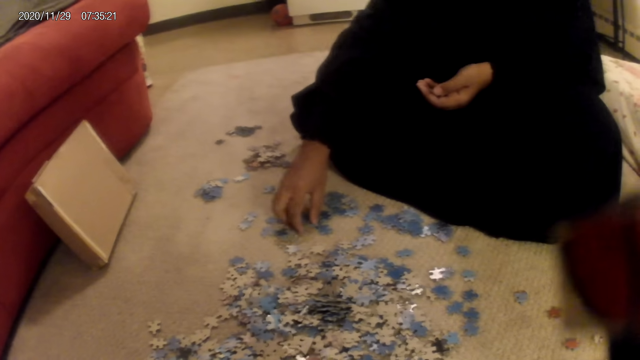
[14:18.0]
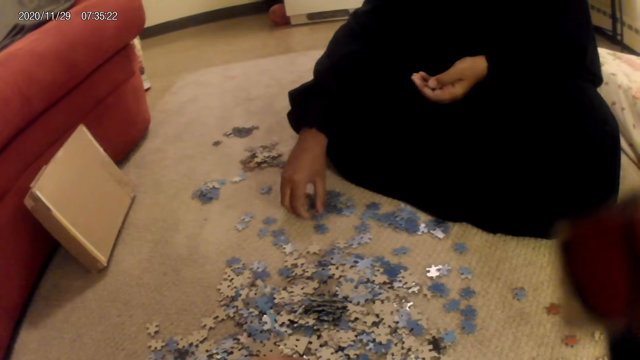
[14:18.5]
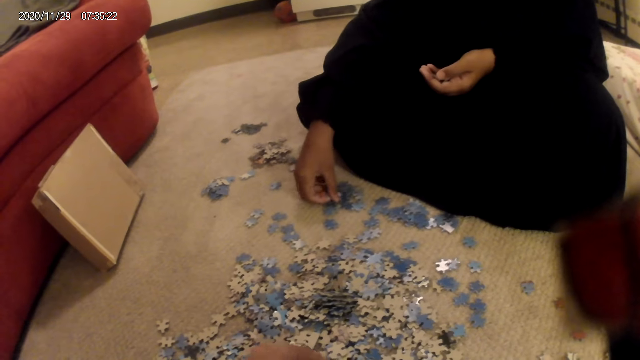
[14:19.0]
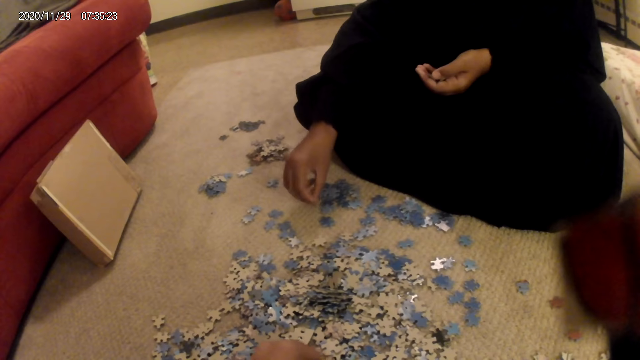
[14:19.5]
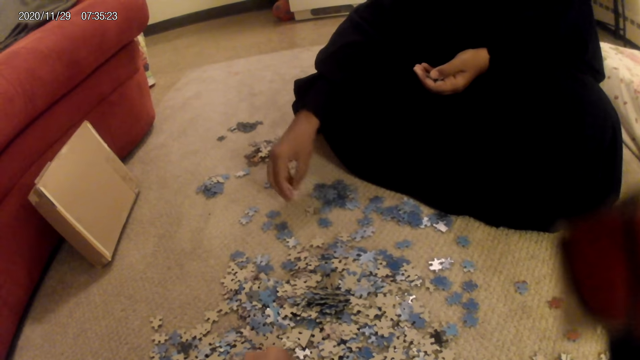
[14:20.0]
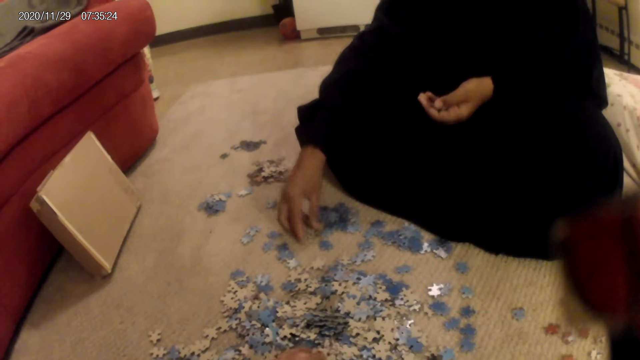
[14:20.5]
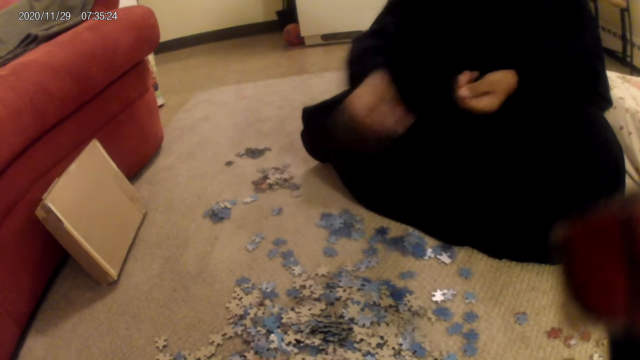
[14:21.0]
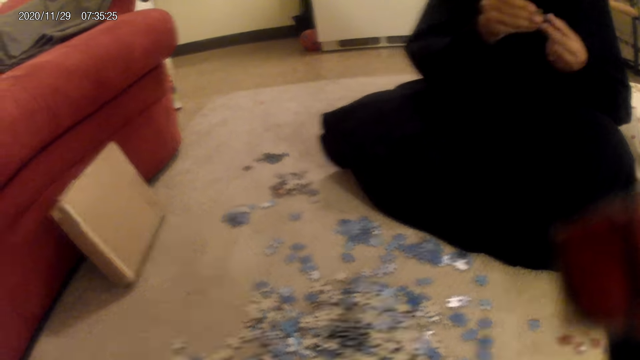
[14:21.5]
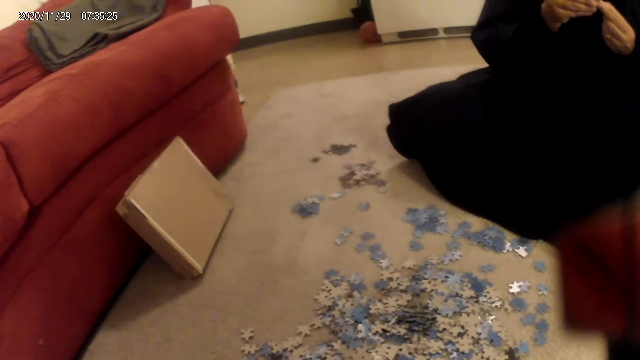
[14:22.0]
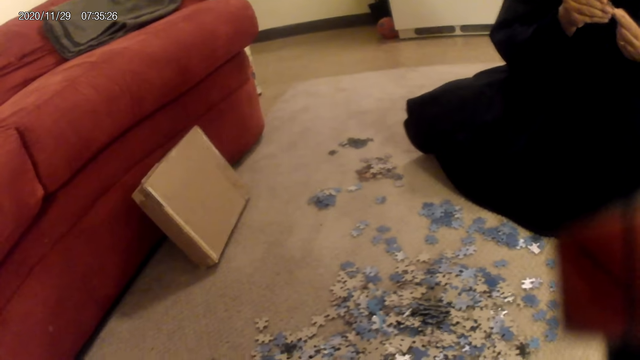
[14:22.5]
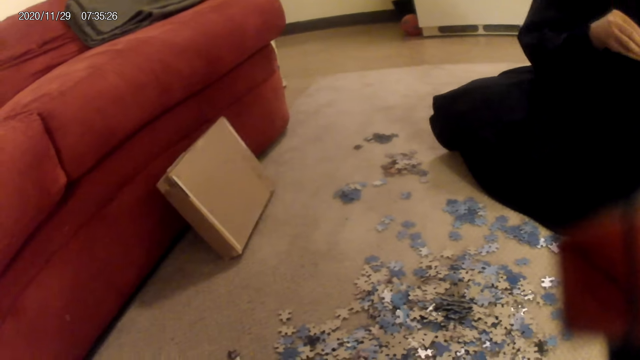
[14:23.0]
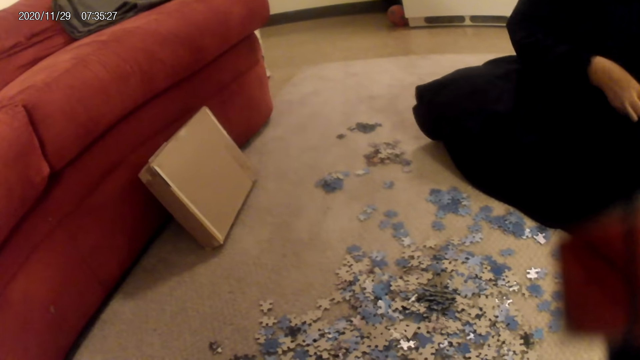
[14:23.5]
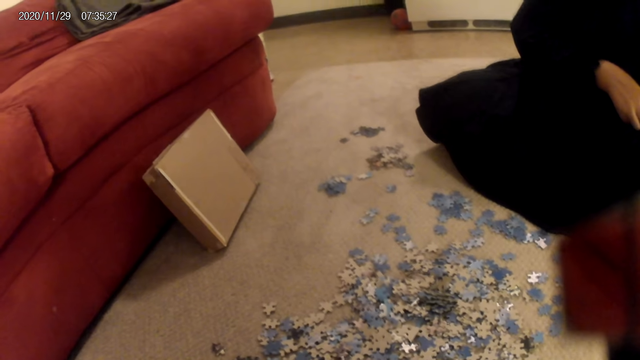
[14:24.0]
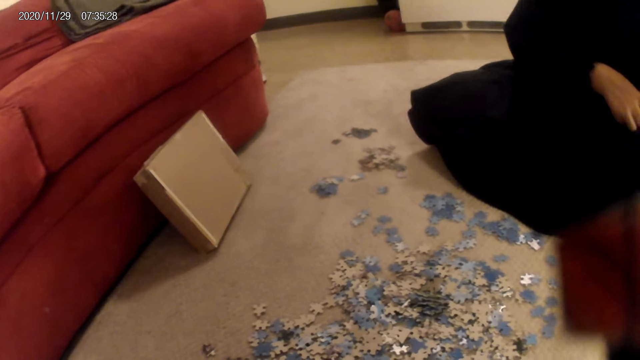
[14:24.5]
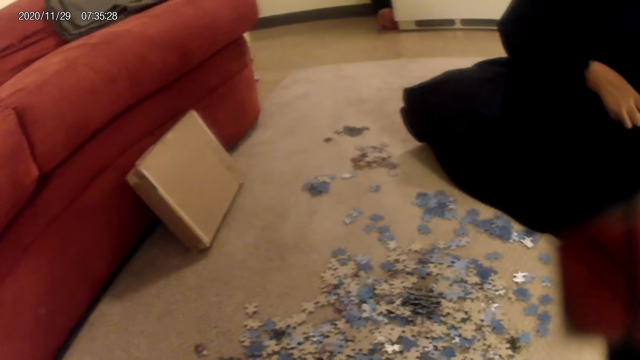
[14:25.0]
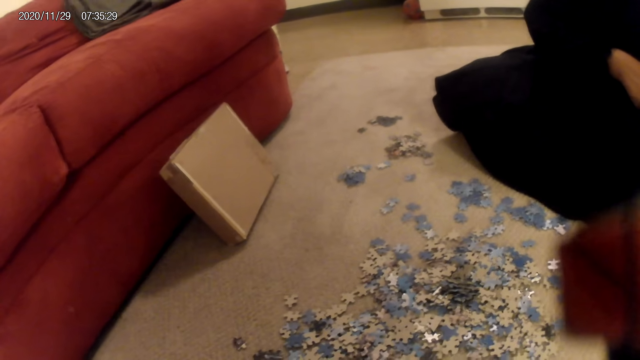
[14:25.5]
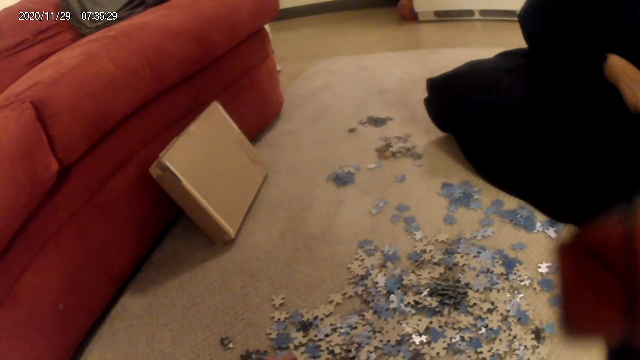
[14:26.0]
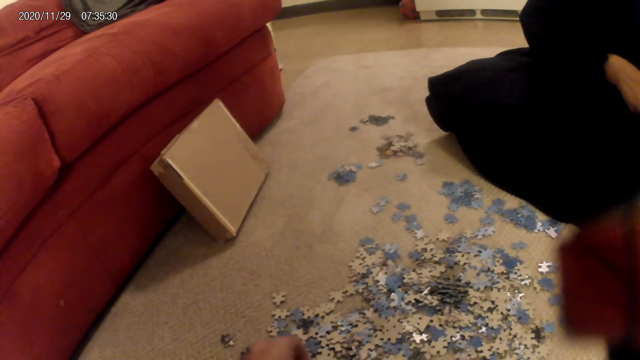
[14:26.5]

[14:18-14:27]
A woman moves the jigsaw puzzle pieces. The woman picks up a card from the floor. The camera wearer does something.

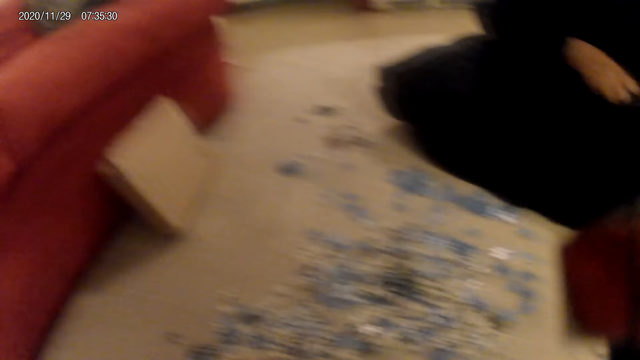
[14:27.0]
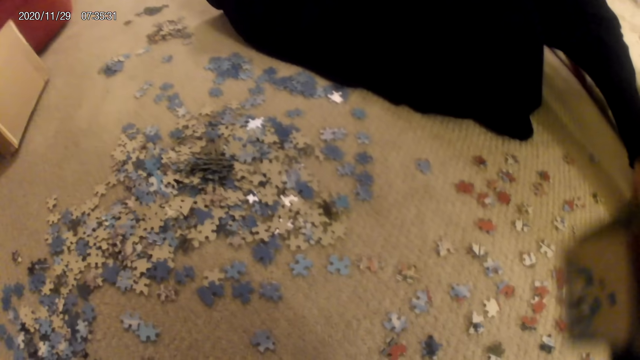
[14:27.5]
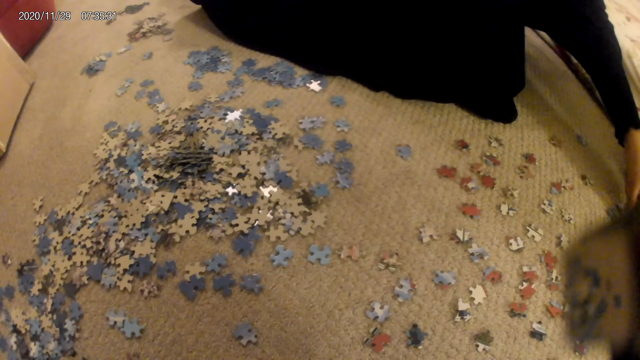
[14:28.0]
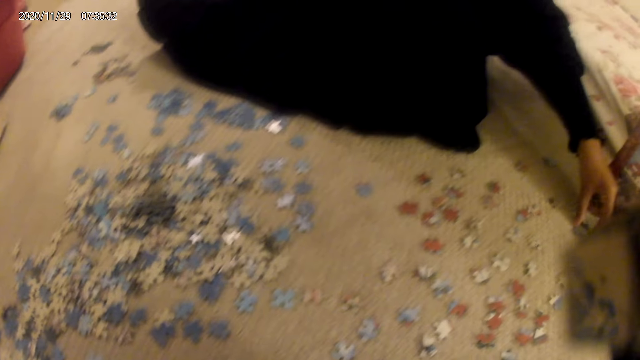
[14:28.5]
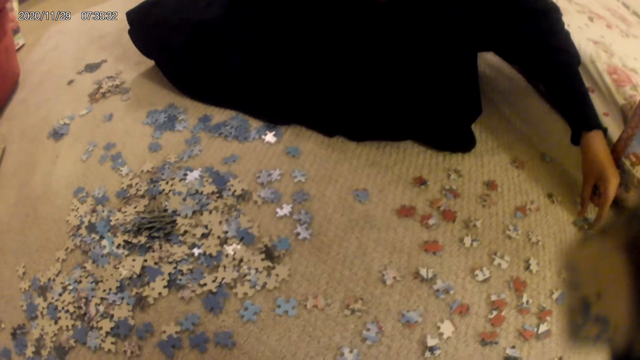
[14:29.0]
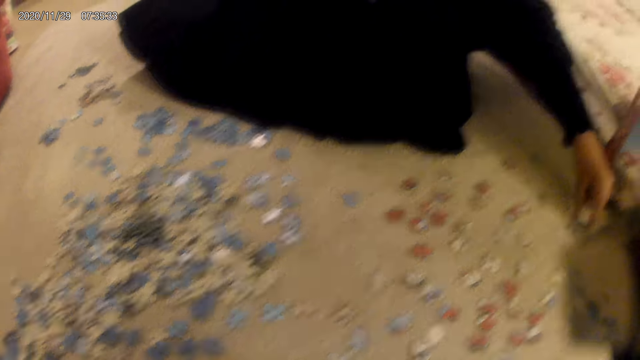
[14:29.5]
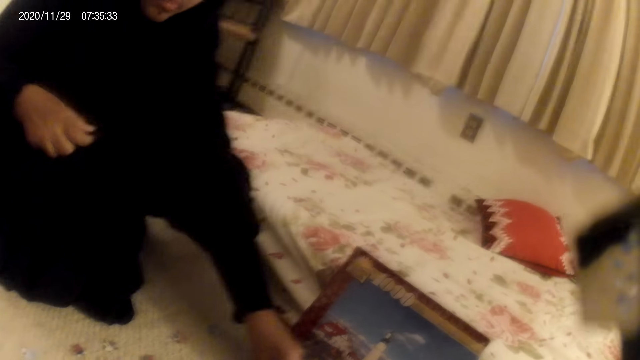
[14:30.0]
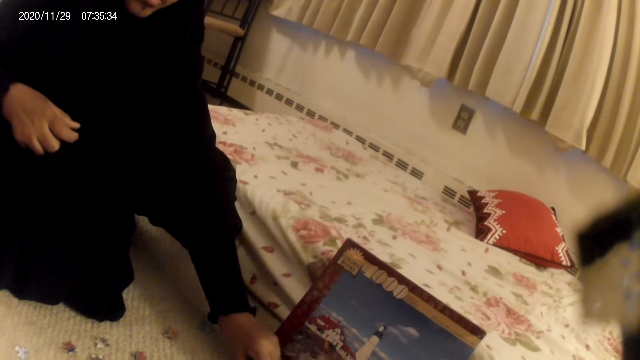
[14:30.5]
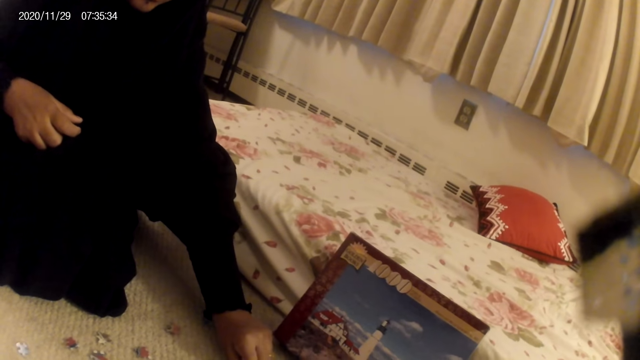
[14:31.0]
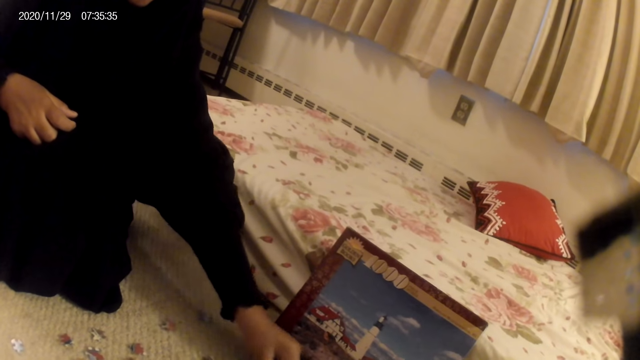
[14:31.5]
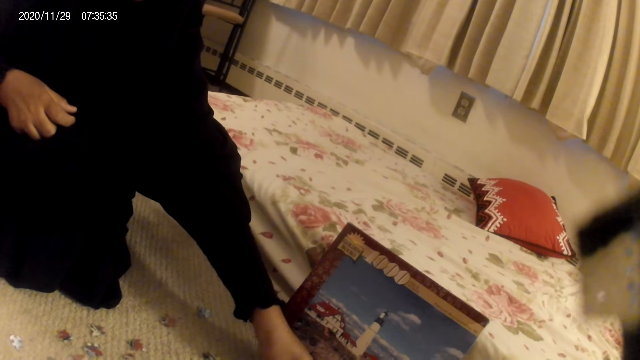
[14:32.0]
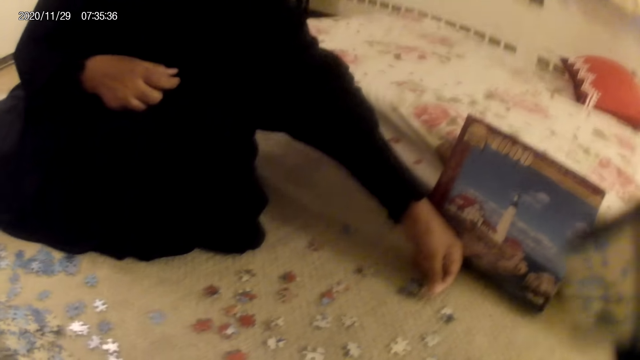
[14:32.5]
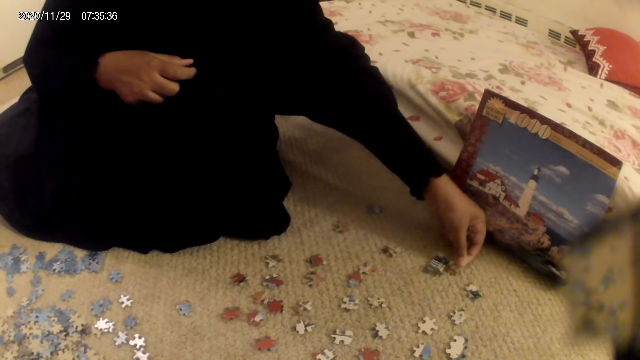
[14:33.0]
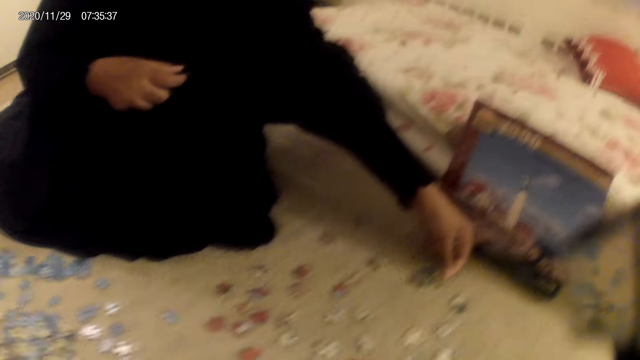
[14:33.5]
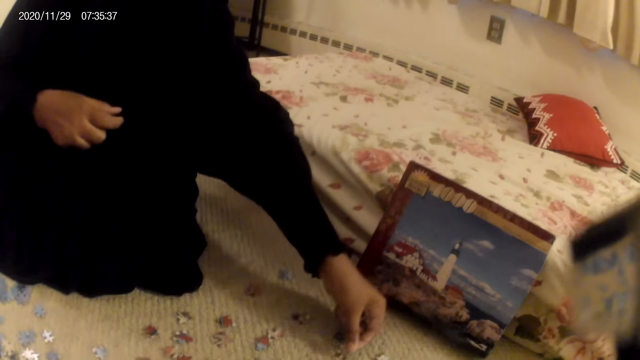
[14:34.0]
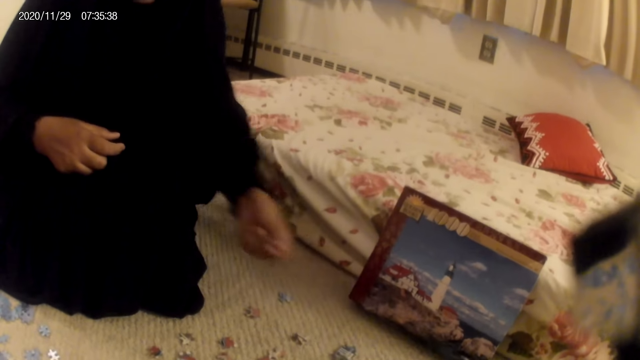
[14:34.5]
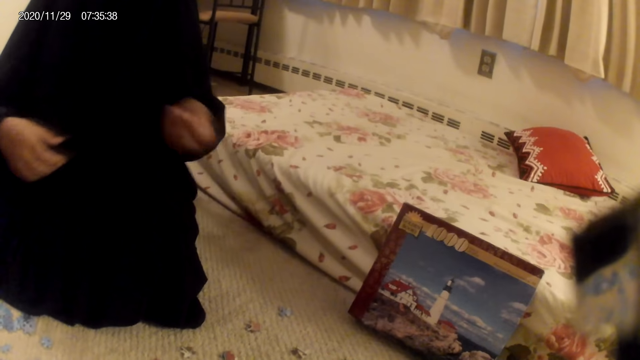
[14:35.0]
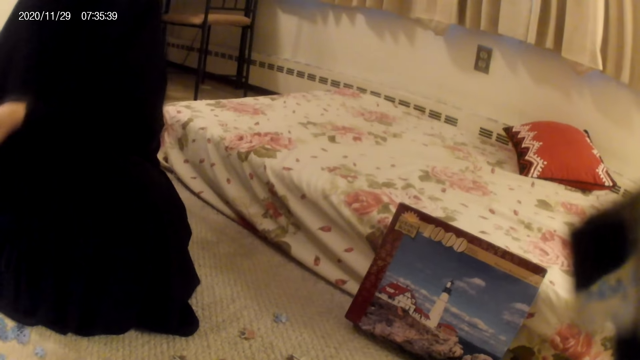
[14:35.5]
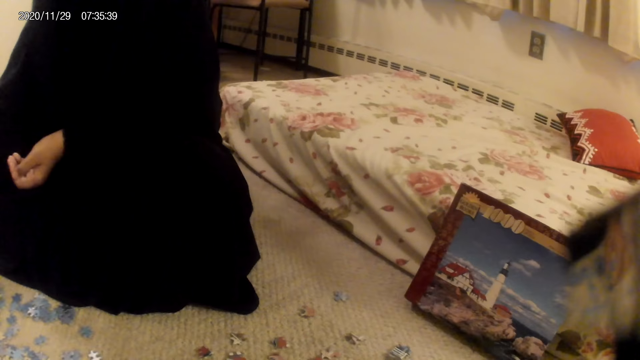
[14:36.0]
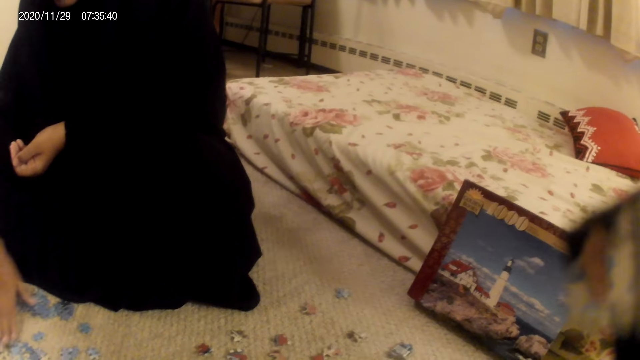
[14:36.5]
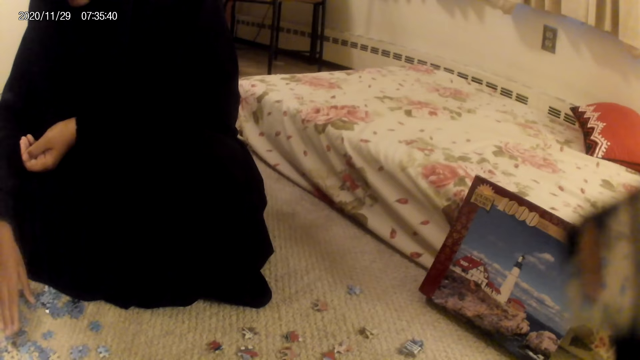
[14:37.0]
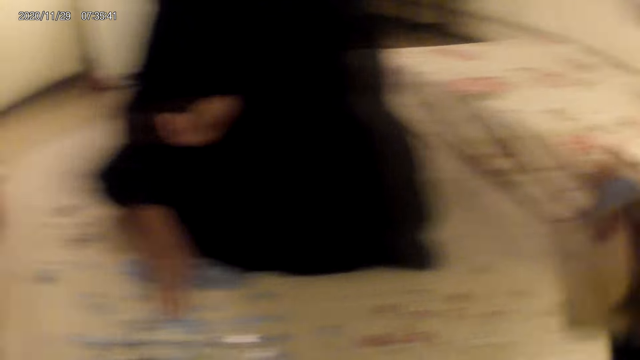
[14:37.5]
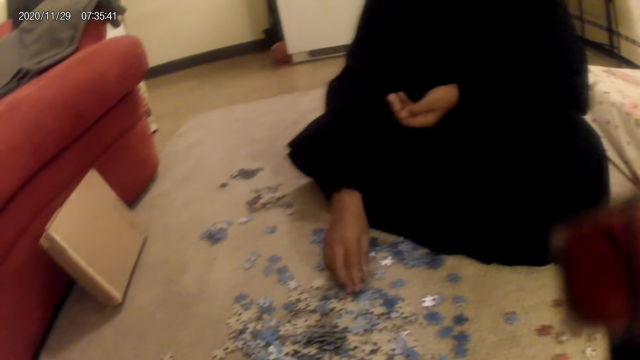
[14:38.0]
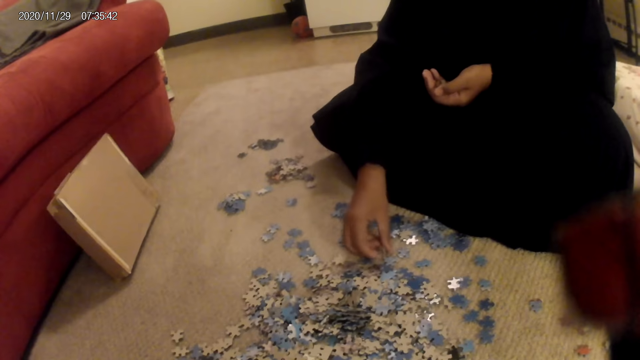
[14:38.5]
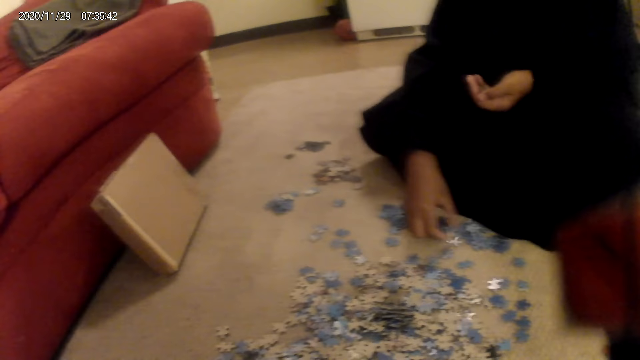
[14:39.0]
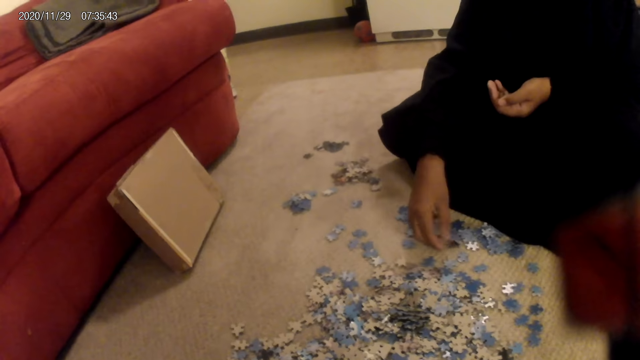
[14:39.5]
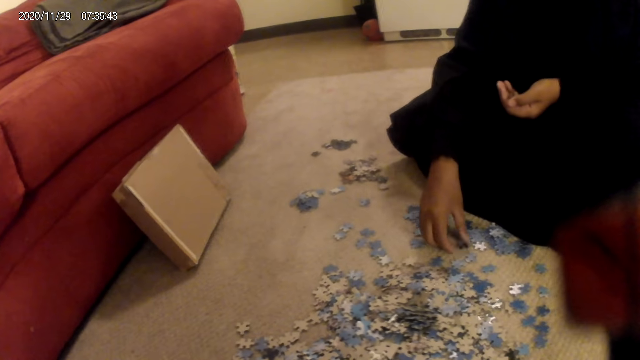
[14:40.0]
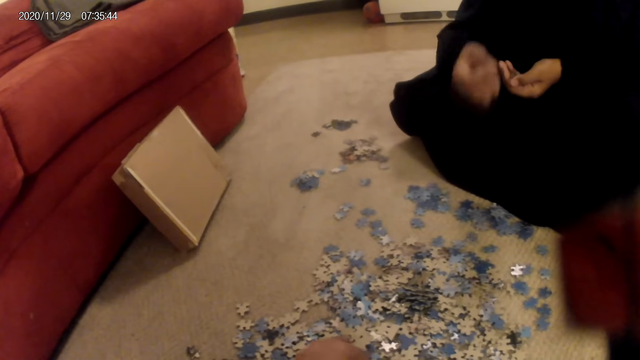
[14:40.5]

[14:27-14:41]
The camera wearer picks up the jigsaw puzzle pieces. A woman does something. The camera wearer looks around. The woman does something. The camera wearer looks around. The woman picks up something from the ground. She does something. She moves cards on the floor. She sorts the cards on the floor. She picks up the jigsaw puzzle pieces.
